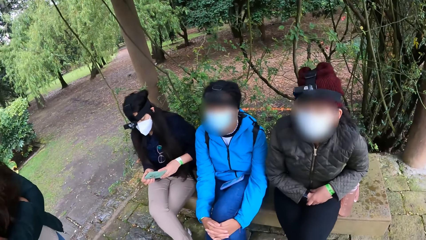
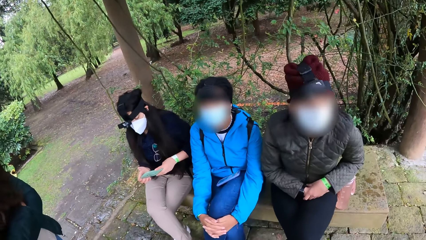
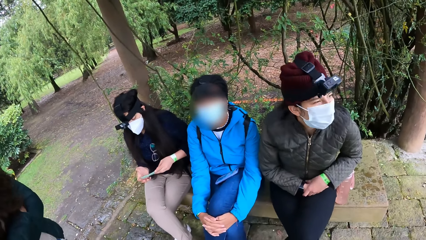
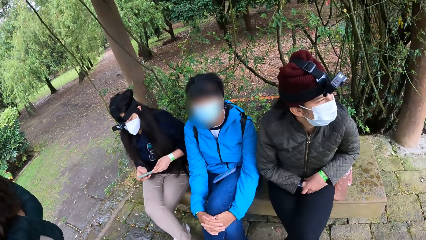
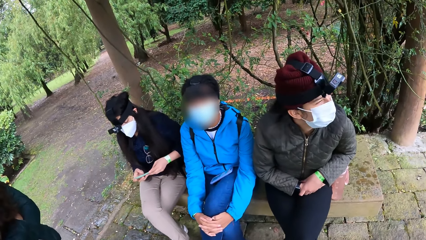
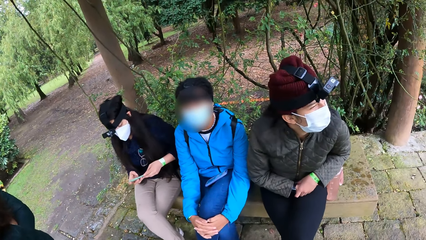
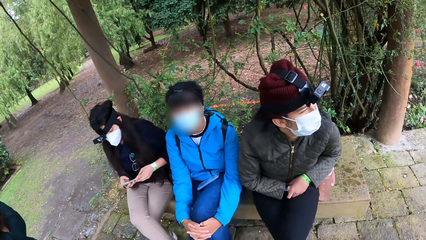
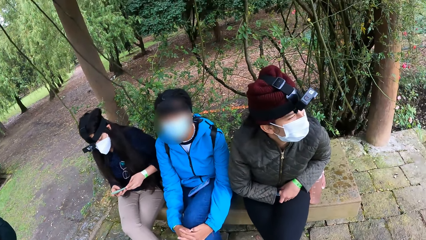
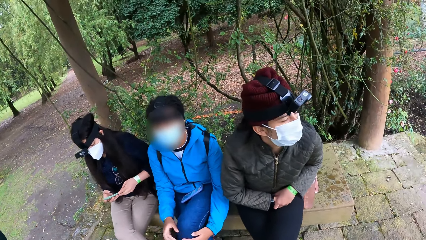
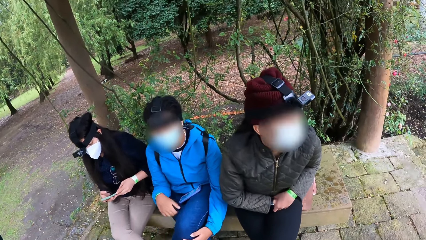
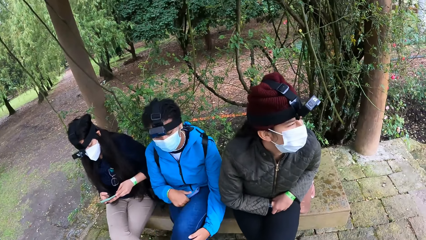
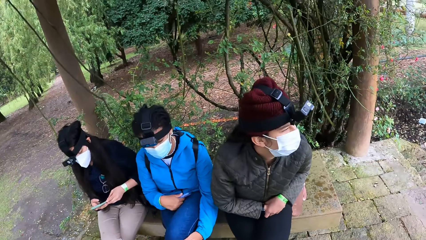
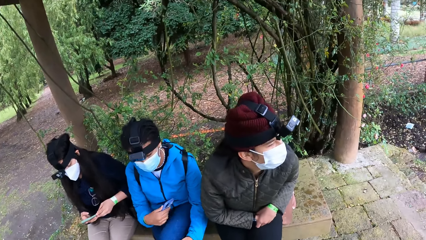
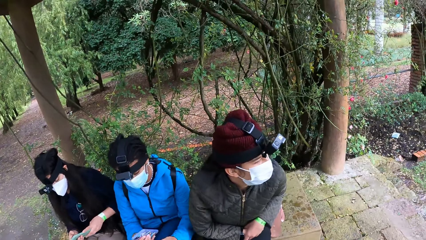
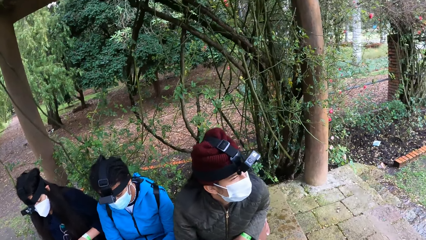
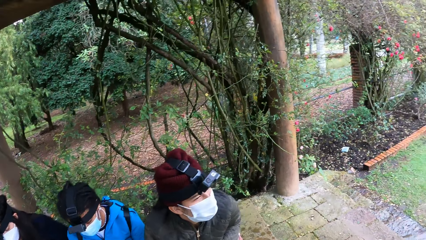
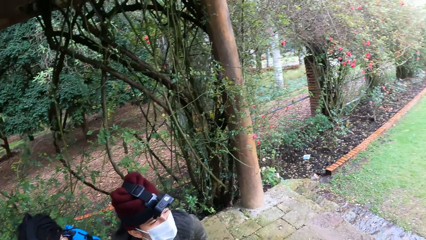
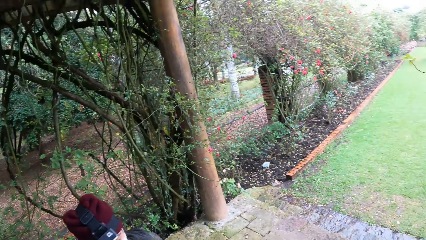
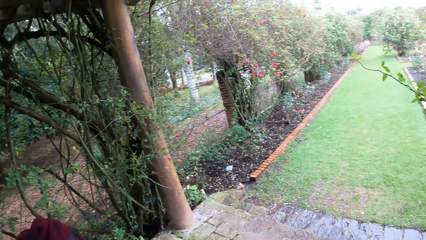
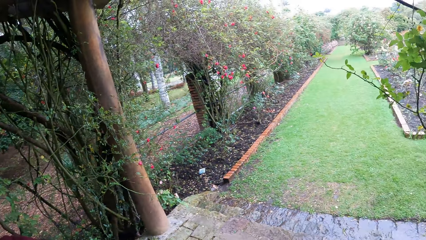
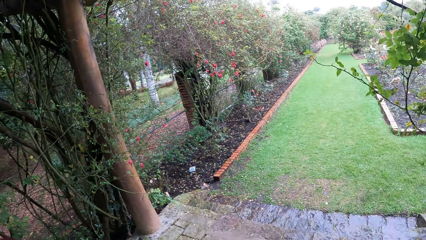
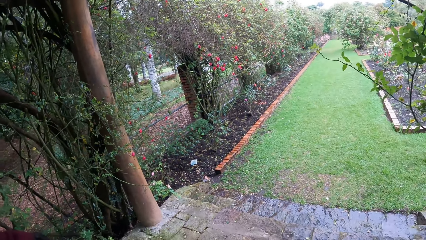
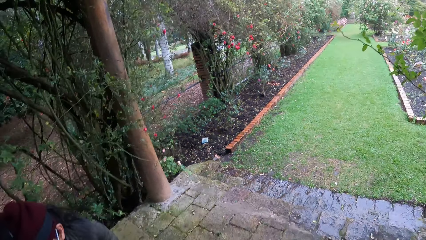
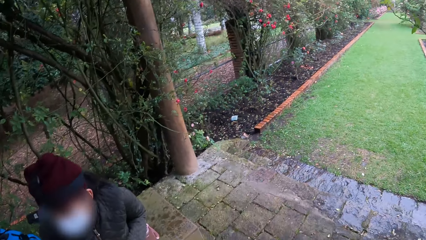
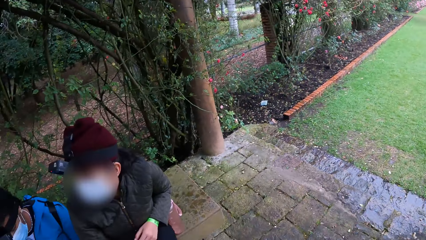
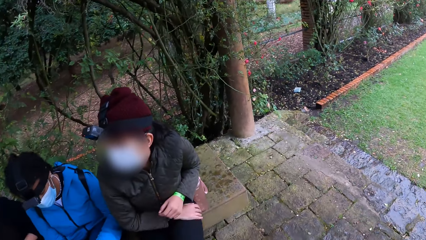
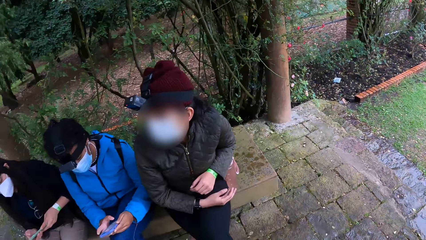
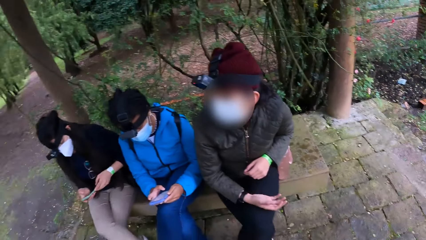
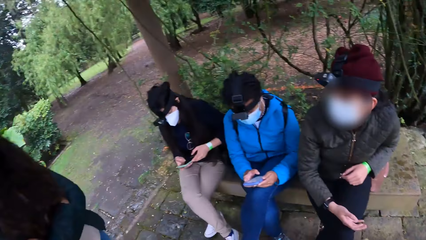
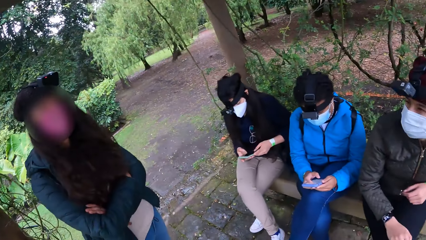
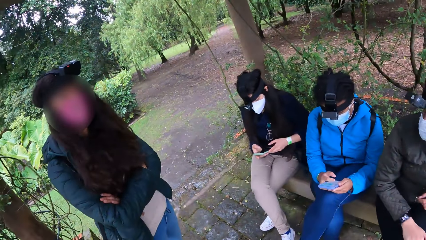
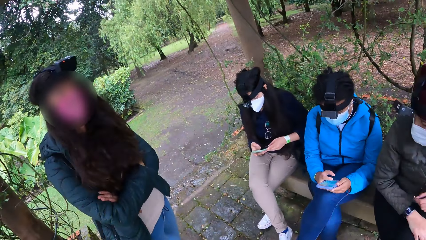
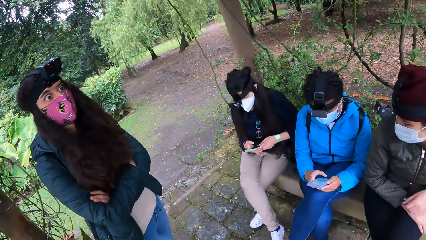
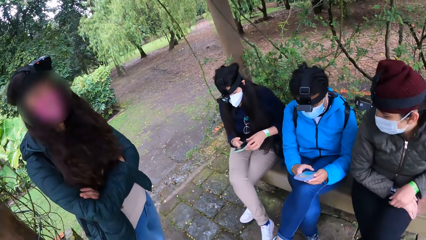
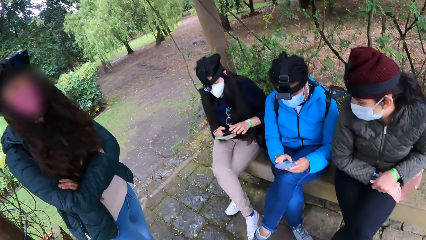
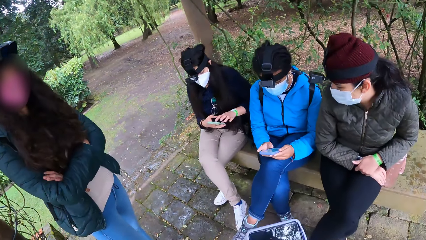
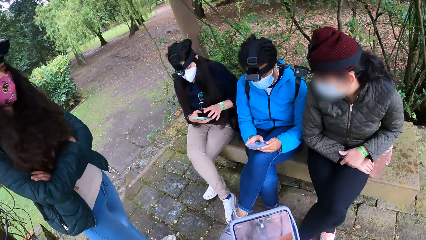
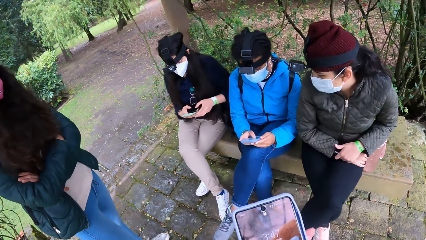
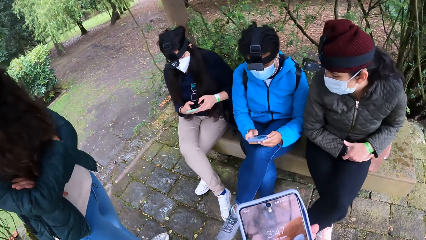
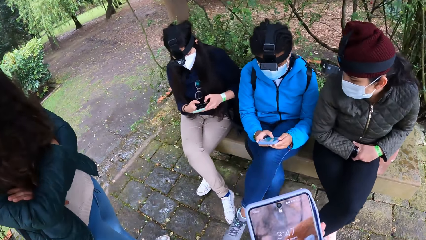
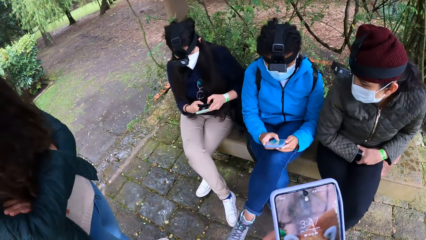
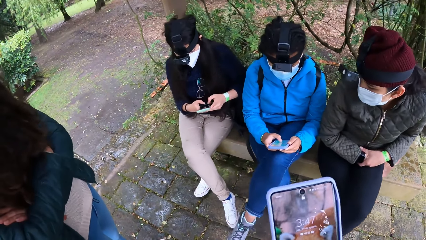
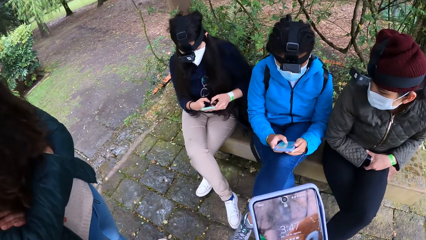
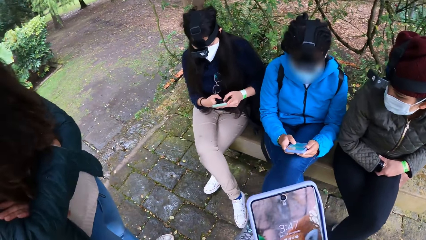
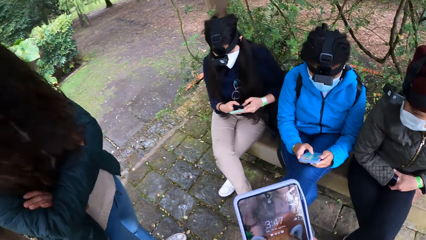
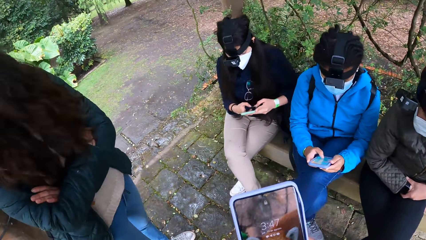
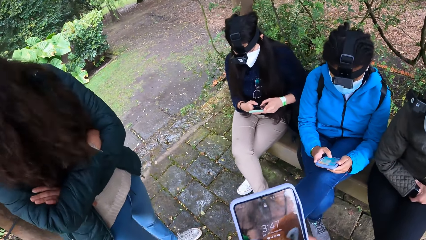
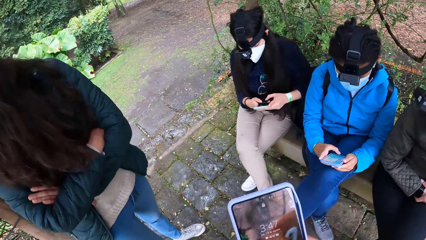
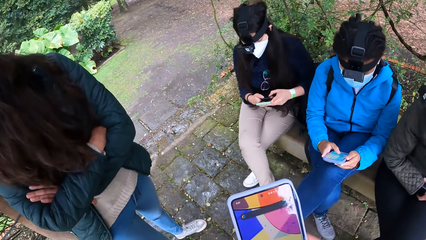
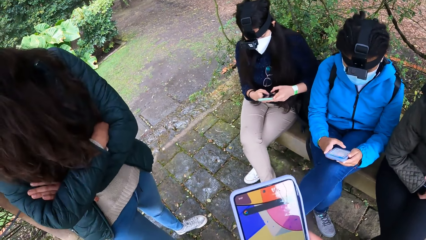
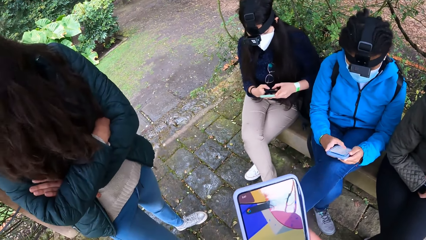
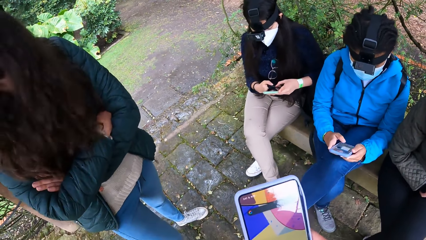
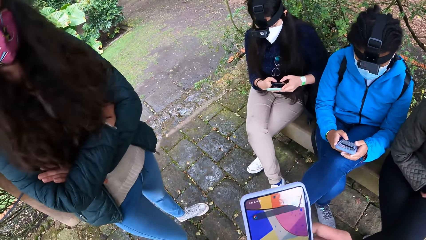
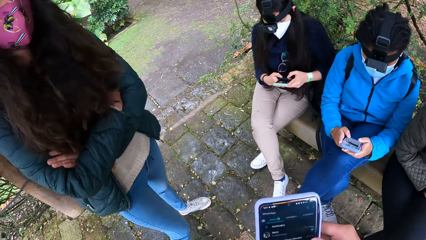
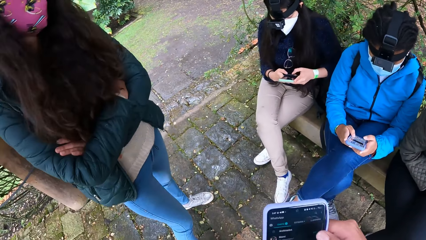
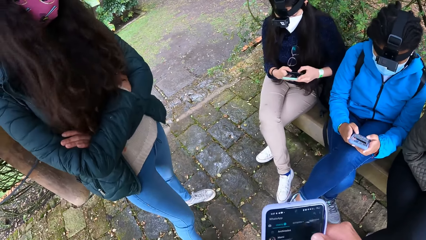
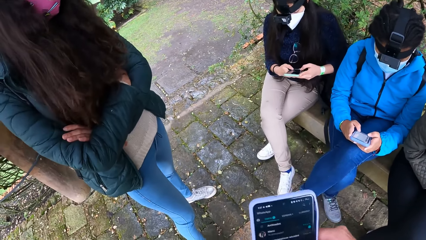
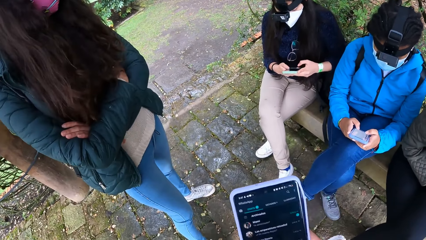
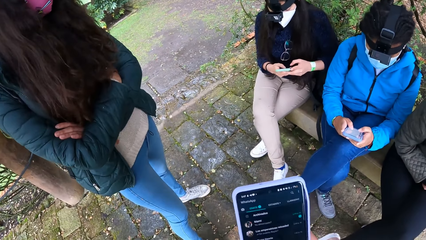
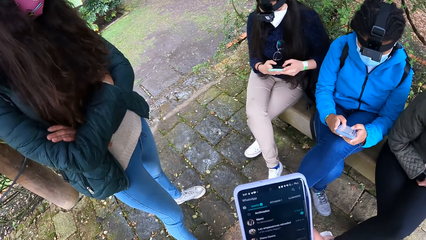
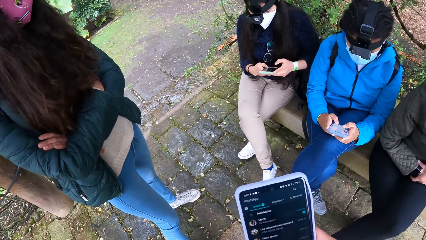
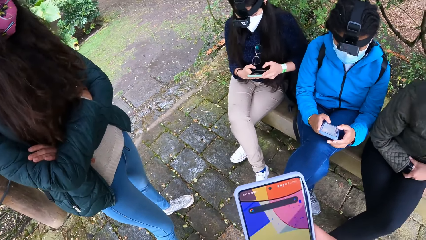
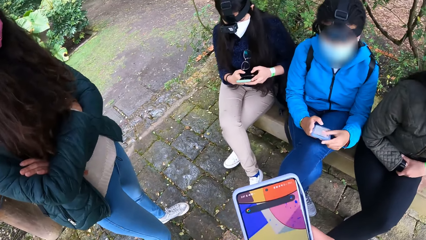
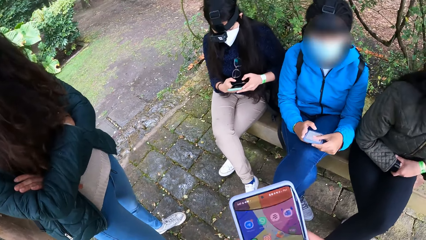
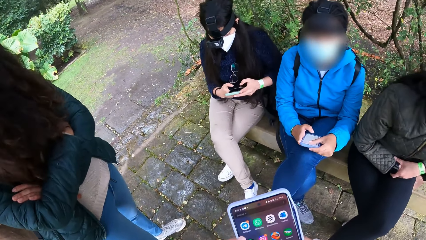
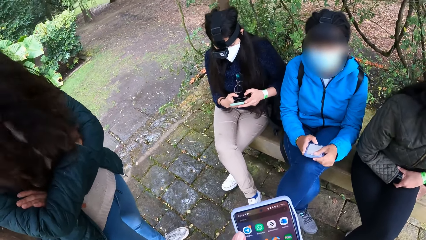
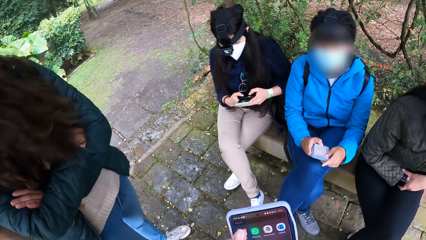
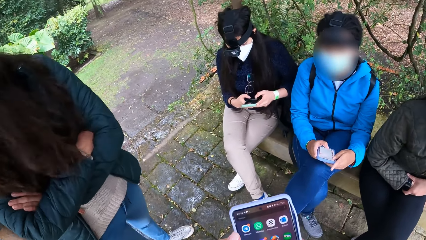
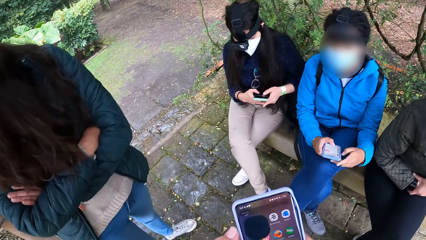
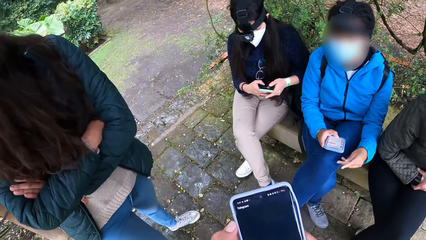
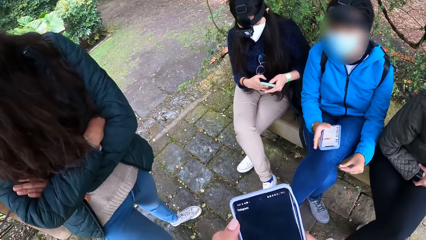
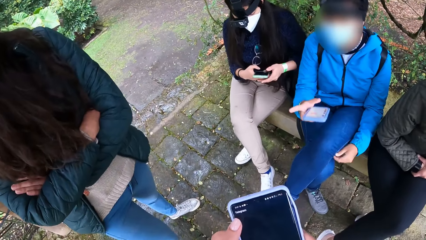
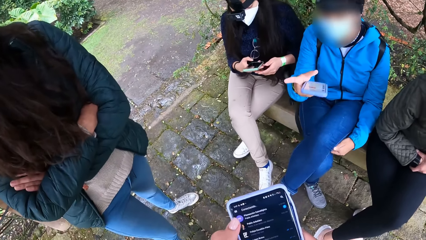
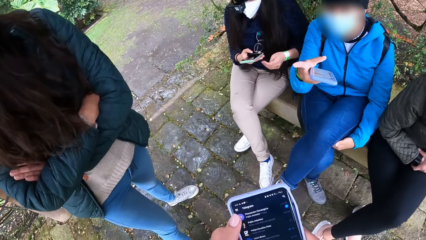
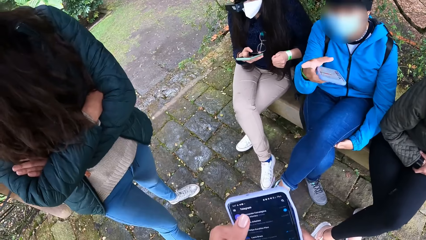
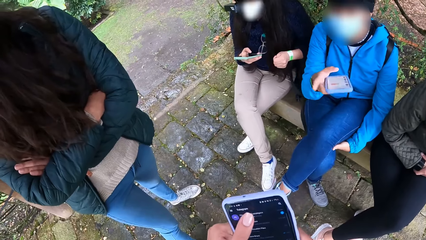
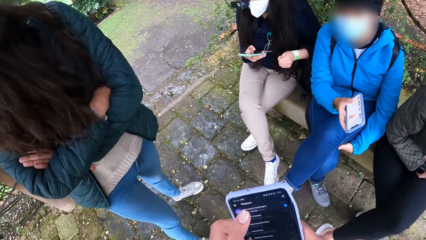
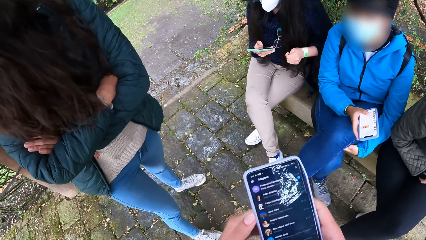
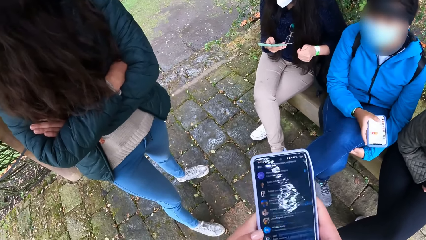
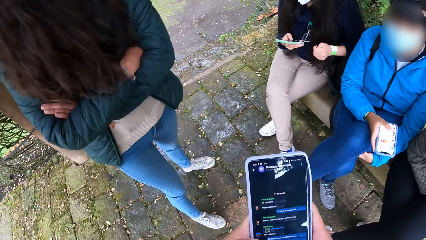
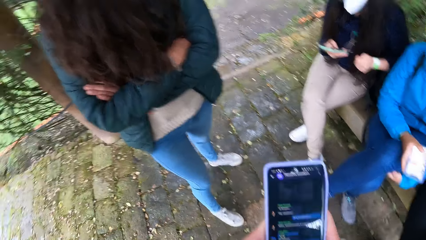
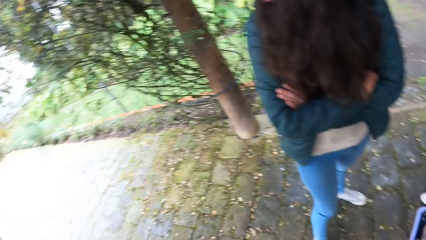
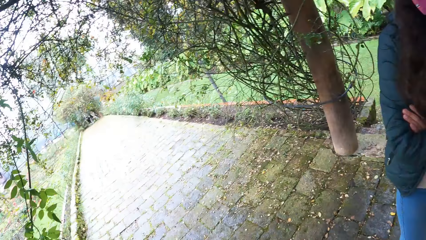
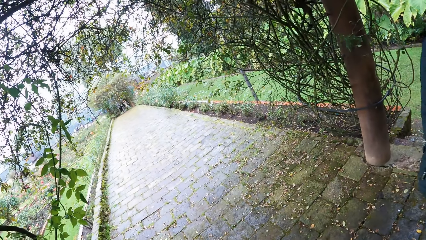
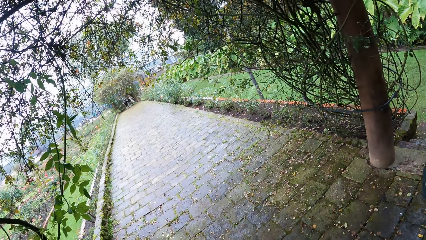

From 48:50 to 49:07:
The woman picks the phone from her lap with her right hand. The woman operates the phone with both hands. The camera wearer holds a phone with both hands. They operate the phone with both hands. The woman holds the phone with her right hand. The woman interacts with the camera wearer.
